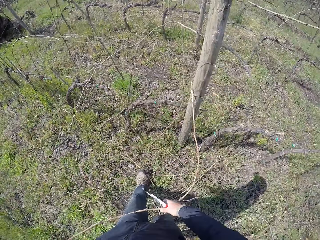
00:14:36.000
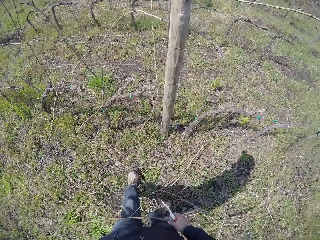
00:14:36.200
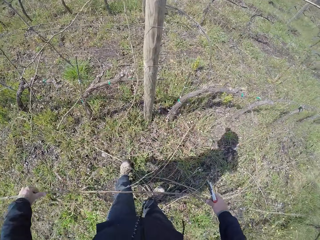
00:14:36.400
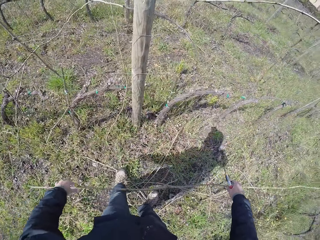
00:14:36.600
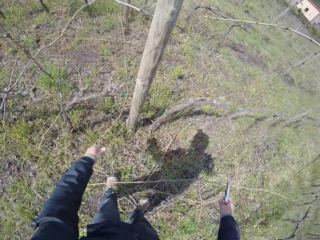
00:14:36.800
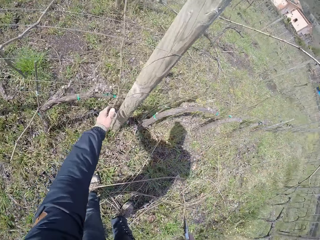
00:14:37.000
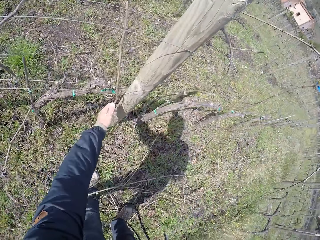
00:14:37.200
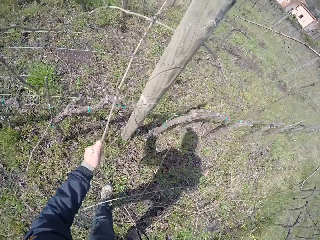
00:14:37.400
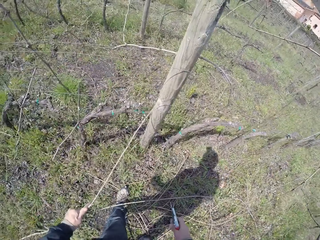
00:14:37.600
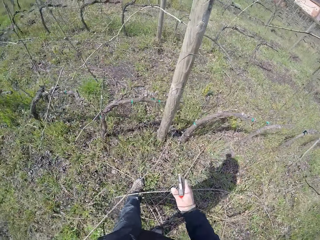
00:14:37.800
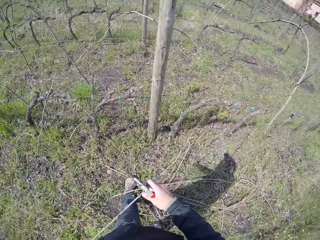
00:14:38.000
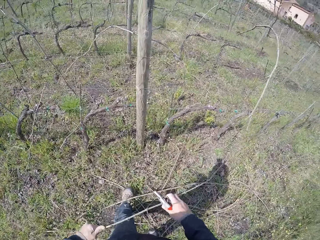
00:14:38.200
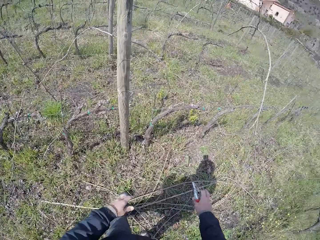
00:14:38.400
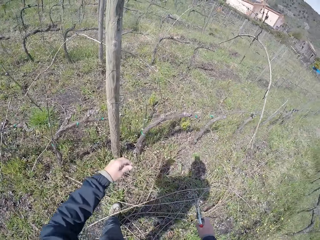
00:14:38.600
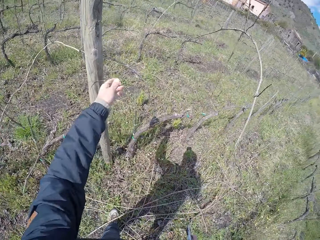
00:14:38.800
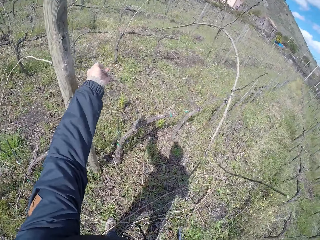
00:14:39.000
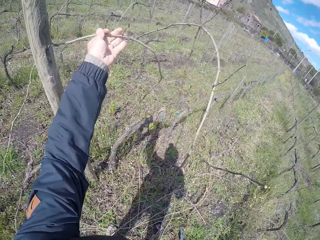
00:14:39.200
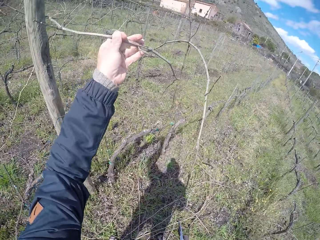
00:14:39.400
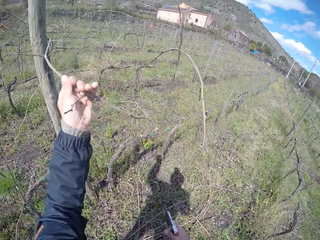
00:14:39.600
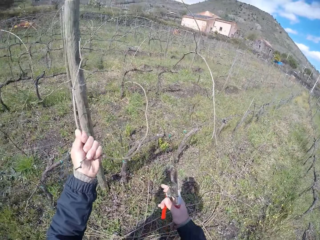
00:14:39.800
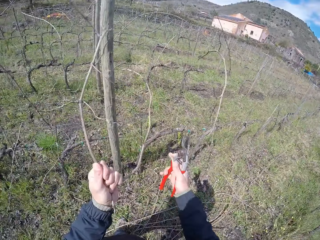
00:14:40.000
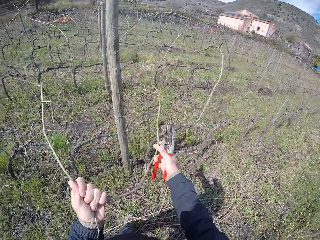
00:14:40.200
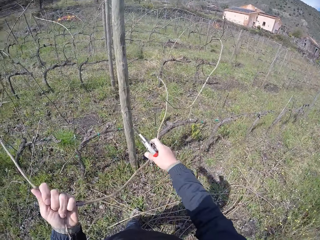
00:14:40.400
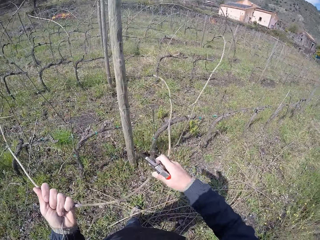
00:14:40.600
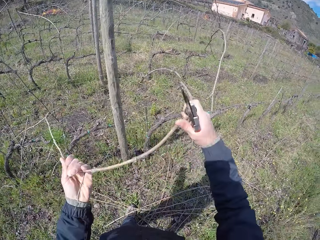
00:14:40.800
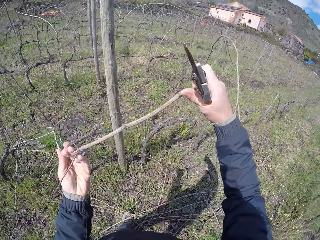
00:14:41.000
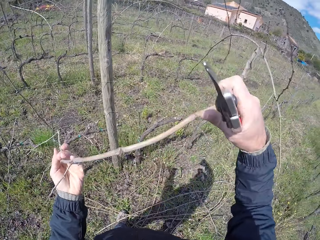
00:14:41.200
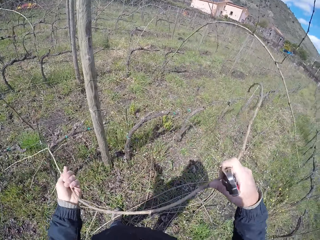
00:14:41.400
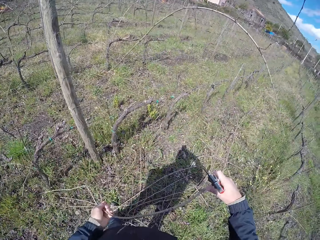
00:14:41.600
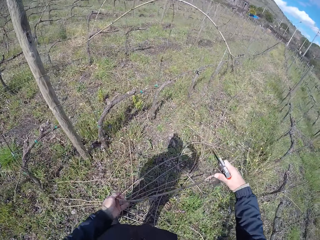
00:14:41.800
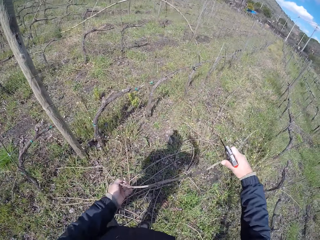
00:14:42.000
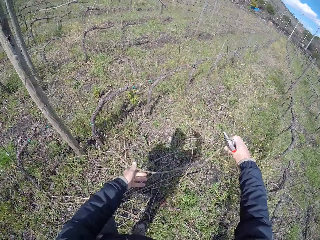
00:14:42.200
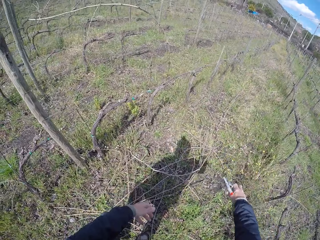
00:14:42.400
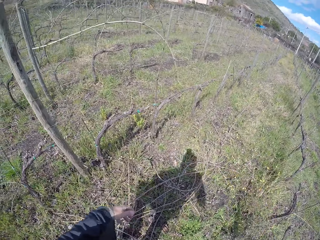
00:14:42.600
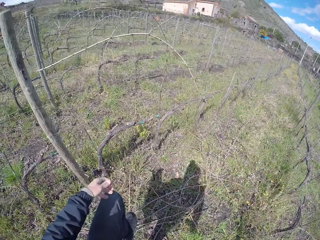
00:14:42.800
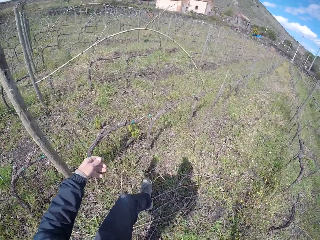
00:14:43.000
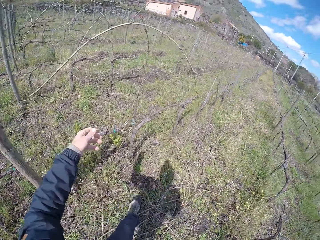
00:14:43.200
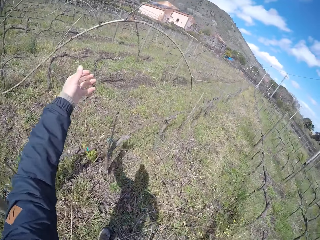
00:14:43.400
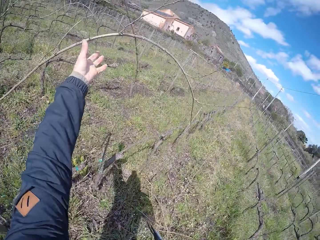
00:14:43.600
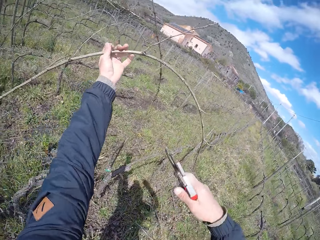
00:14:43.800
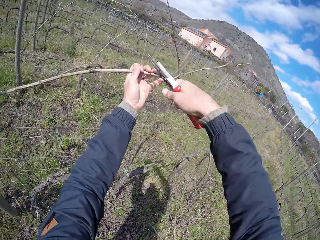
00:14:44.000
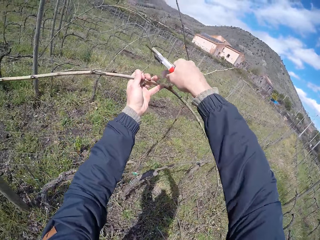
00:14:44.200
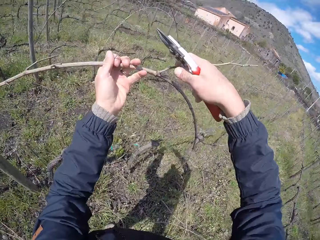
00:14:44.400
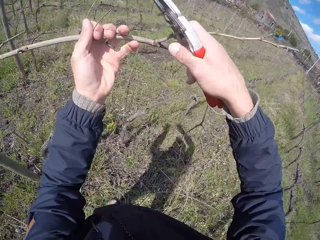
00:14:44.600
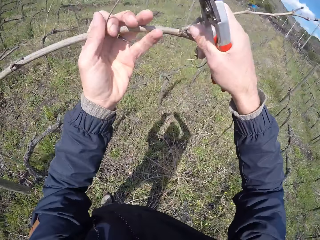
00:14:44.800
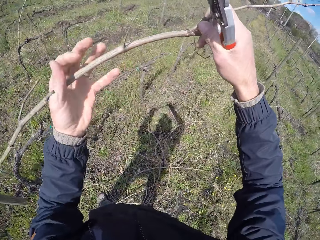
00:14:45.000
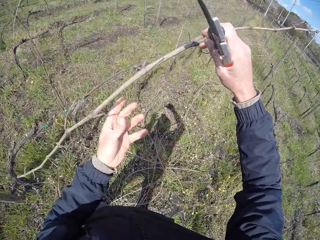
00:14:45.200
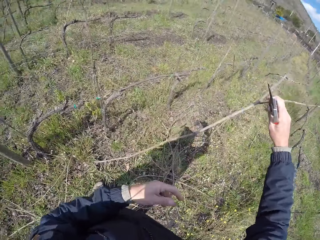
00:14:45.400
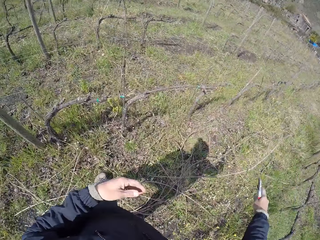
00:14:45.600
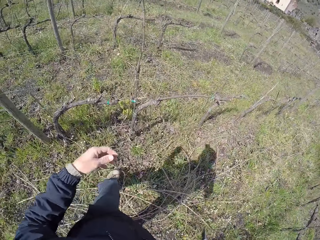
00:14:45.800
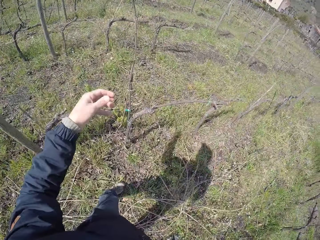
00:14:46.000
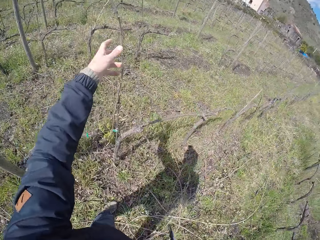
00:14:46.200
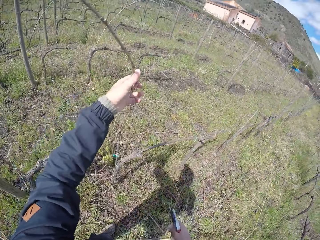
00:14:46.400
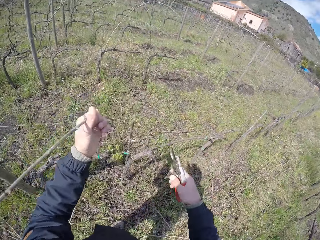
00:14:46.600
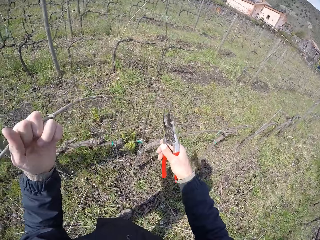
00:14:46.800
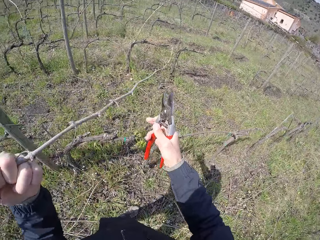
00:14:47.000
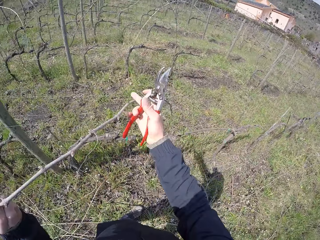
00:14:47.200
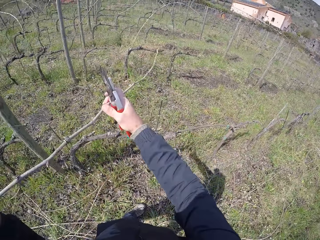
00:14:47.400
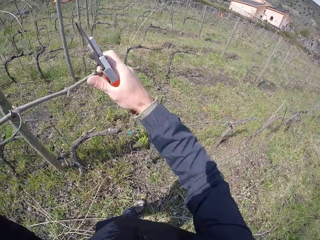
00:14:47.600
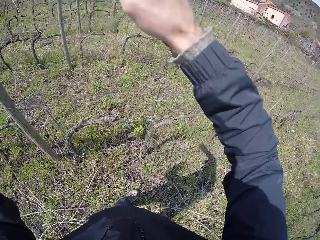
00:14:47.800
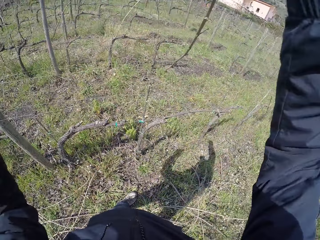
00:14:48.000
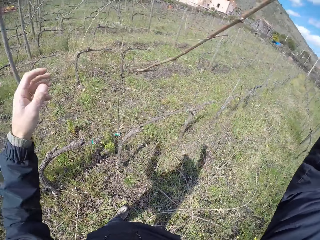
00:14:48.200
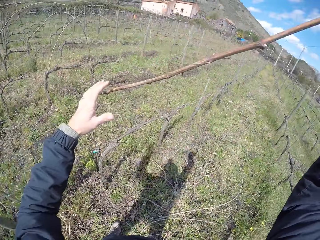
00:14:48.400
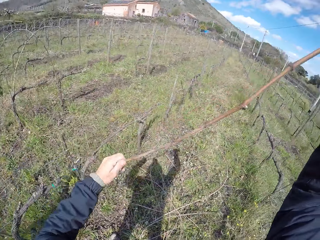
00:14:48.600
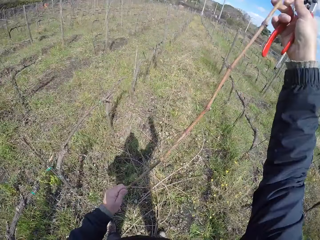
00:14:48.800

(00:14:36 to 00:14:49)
The camera wearer throws a dried stick to the ground. He picks a dried stick from the fence and throws the dried stick to the ground. He picks a dried stick from the fence. He removes branches from the wired fence with his hands to the floor. He throws a dried stick to the ground. He picks a dried stick from the fence. He cuts a branch in his left hand with the pruner, a pruning knife, in his right hand. He removes branches from the wired fence with his hands to the floor. He throws a dried stick to the ground. He picks a dried stick from the fence.

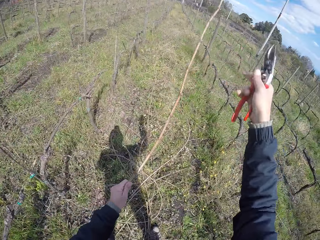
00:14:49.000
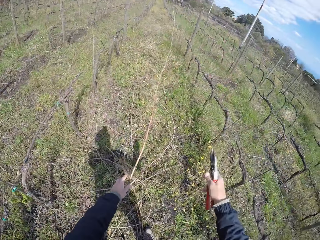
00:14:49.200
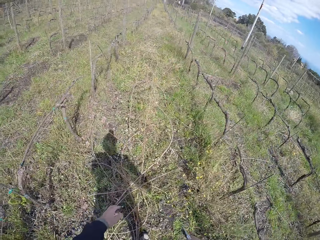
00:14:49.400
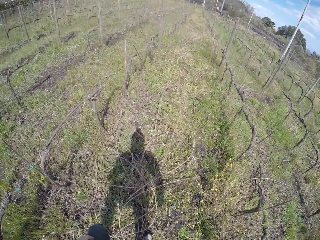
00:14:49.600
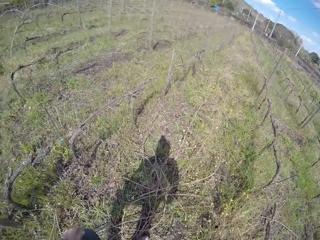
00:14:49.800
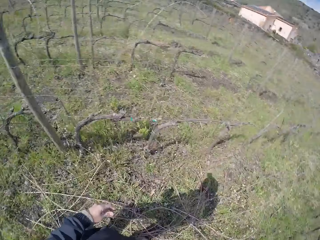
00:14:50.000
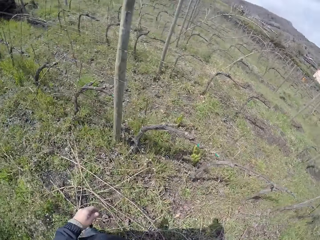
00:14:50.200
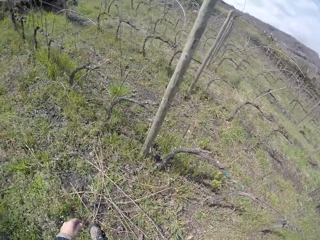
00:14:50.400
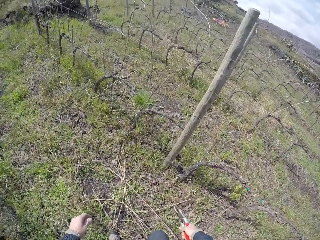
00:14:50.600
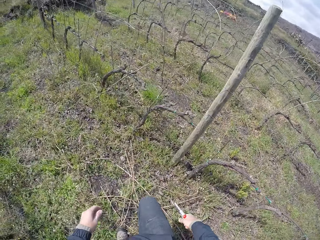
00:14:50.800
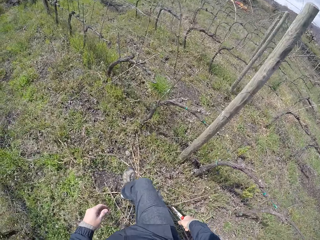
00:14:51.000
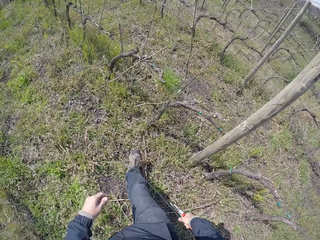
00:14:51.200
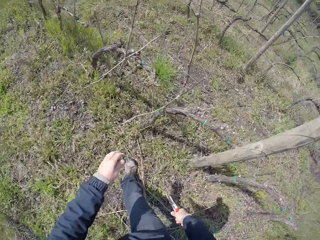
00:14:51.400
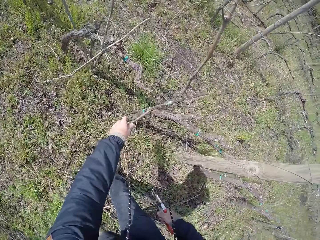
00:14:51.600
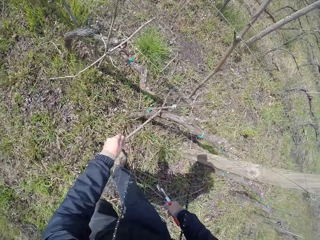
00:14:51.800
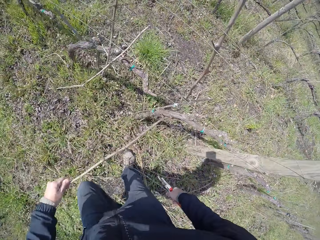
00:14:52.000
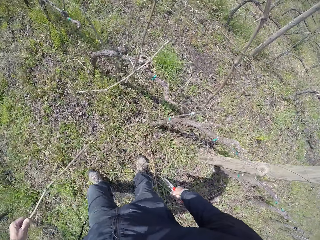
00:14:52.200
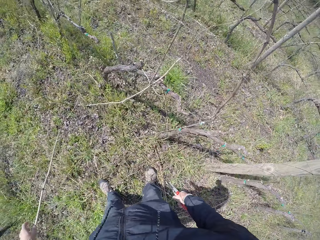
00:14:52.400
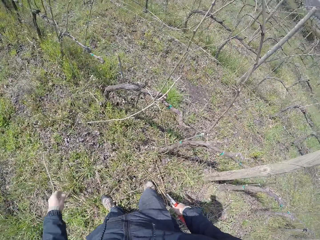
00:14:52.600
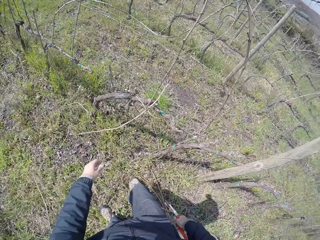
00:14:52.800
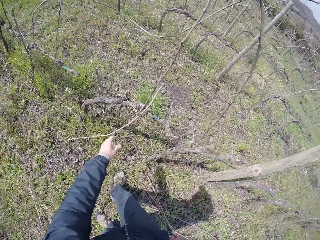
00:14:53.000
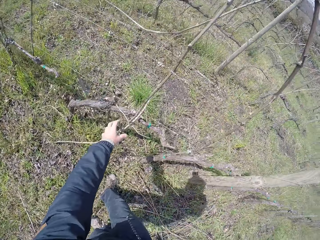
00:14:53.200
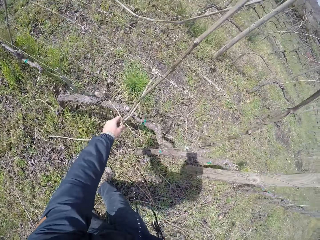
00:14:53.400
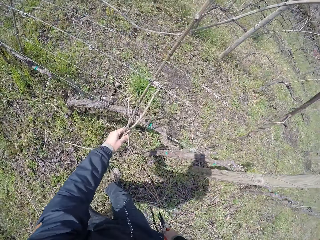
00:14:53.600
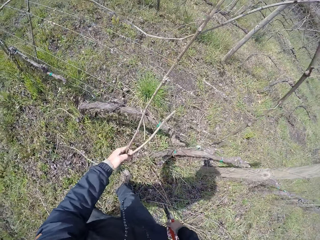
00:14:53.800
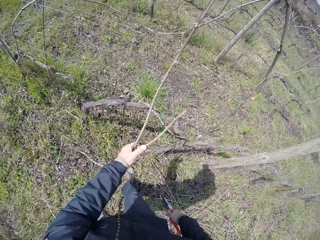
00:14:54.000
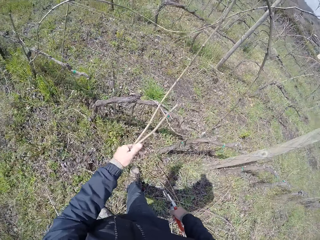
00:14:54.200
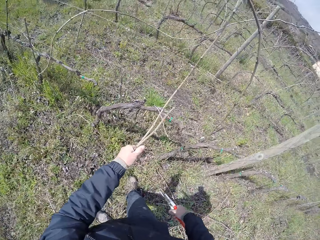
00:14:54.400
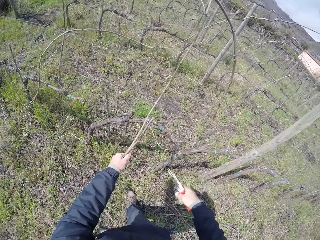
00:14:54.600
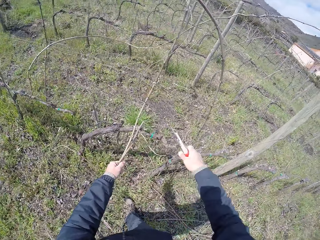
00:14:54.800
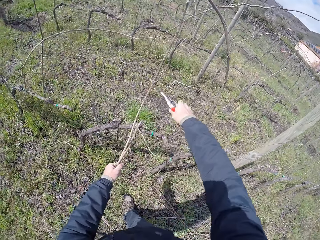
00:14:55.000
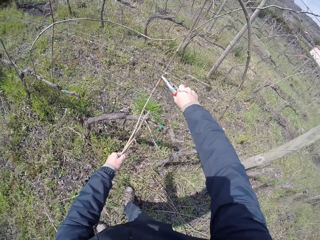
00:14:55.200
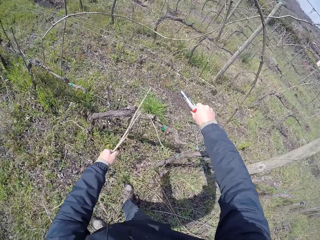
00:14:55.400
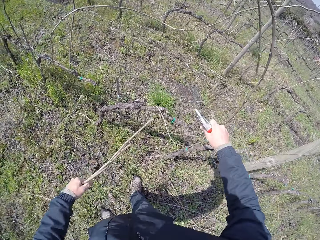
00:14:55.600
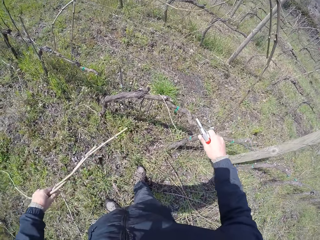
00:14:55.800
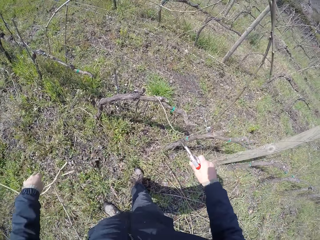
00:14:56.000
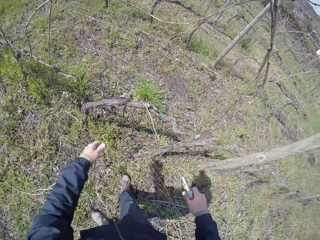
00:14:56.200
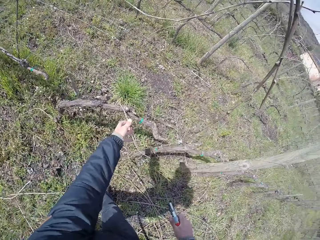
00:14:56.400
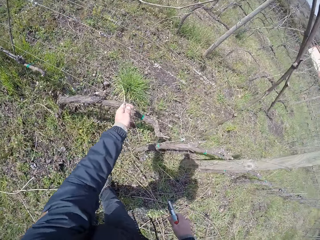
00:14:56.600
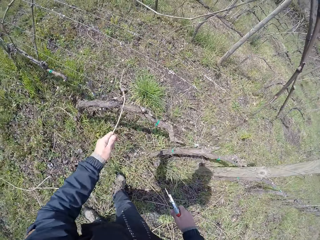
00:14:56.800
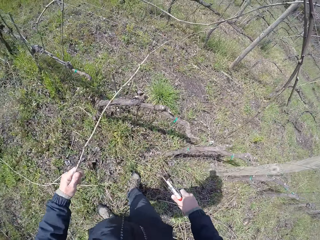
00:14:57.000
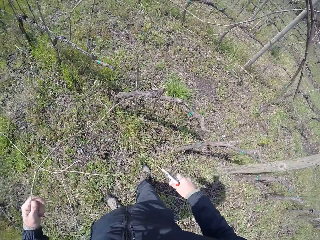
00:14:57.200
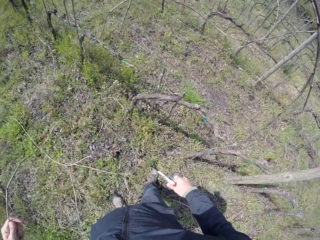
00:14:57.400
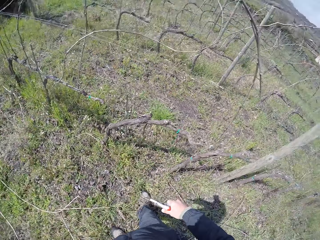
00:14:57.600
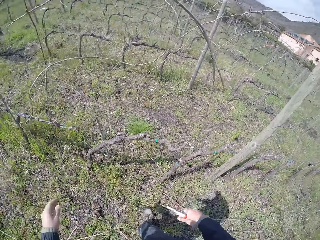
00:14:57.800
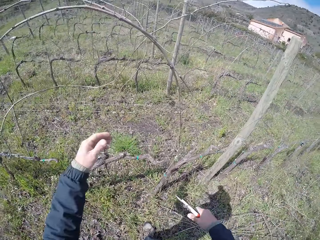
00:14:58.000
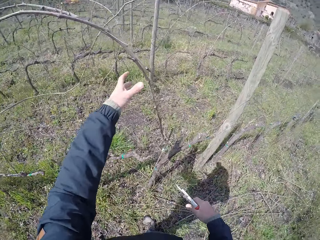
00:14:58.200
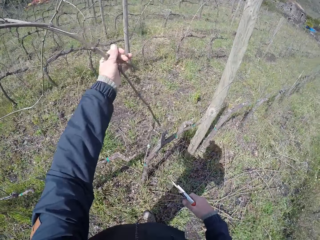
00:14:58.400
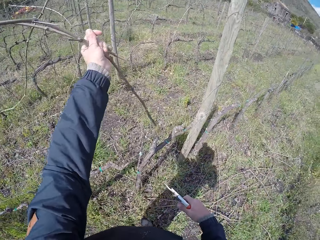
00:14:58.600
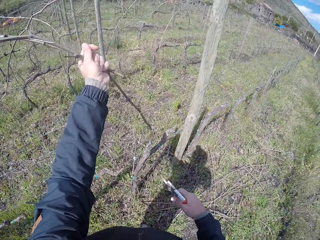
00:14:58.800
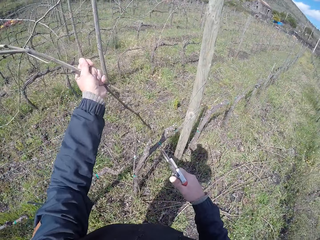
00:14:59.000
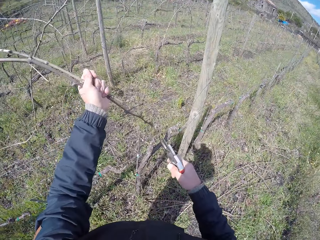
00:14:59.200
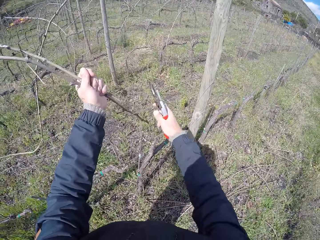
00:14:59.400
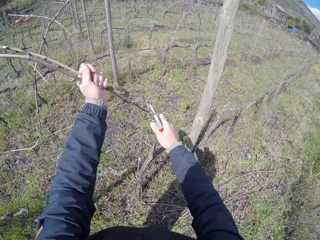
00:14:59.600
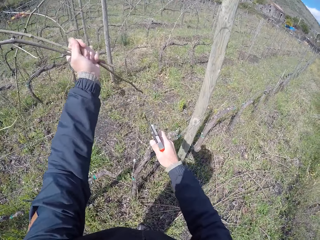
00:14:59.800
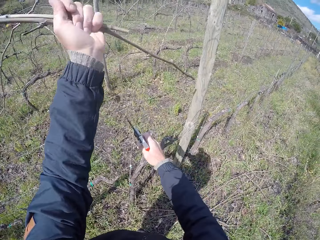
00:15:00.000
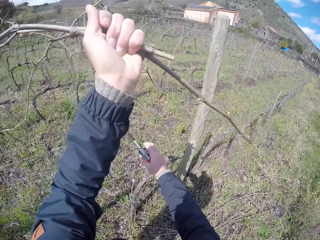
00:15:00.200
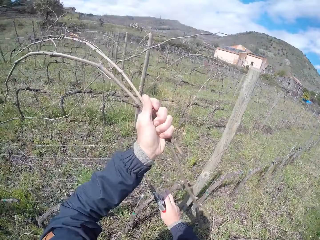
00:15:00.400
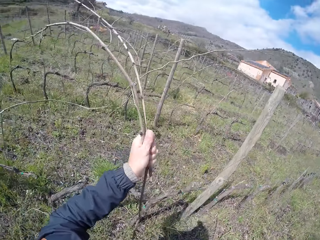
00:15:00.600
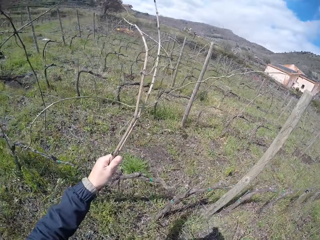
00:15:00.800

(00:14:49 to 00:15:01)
The camera wearer throws a dried stick to the ground. He picks a dried stick from the fence and throws the dried stick to the ground. He picks a dried stick from the fence. He cuts a branch in his left hand with the pruner, a pruning knife, in his right hand. He removes branches from the wired fence with his left hand to the floor. He throws a dried stick to the ground. He picks a dried stick from the fence and throws the dried stick to the ground. He picks a dried stick from the fence.
